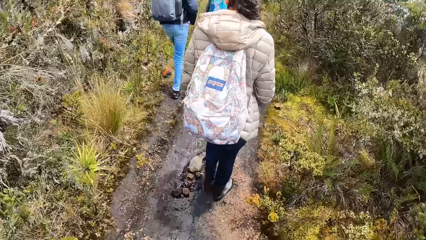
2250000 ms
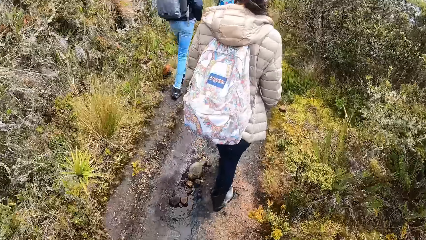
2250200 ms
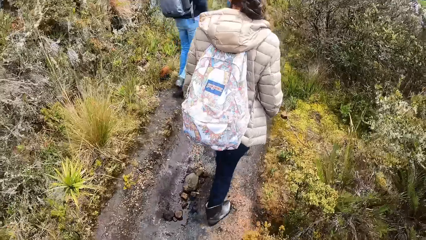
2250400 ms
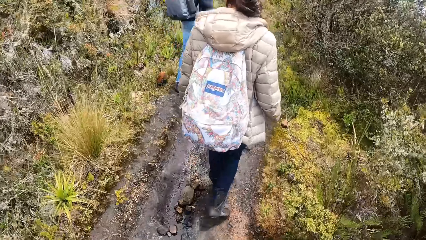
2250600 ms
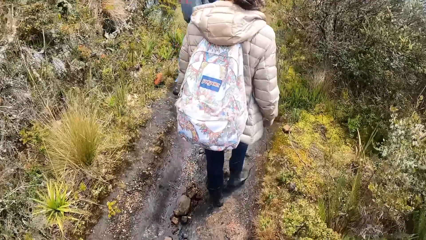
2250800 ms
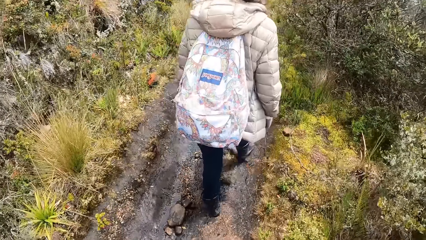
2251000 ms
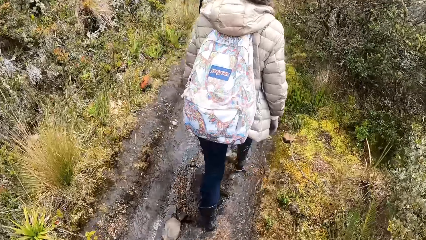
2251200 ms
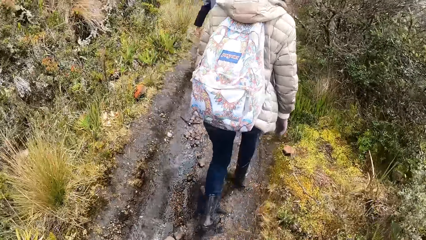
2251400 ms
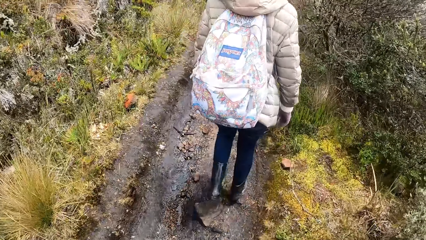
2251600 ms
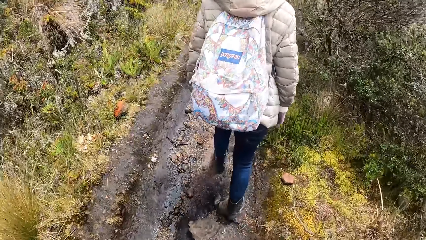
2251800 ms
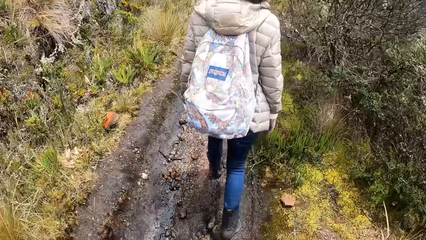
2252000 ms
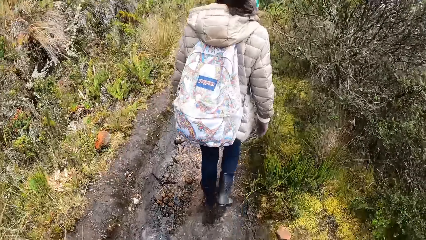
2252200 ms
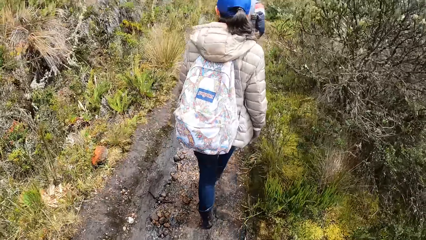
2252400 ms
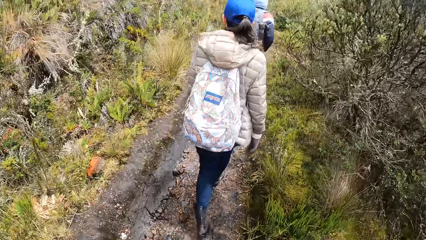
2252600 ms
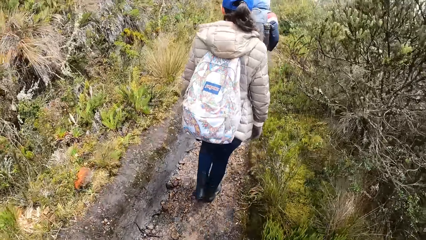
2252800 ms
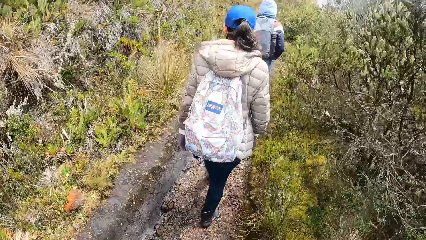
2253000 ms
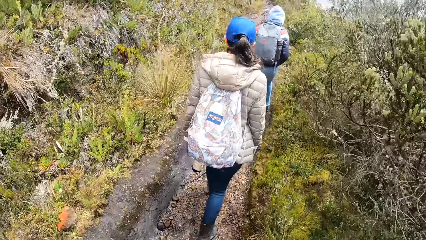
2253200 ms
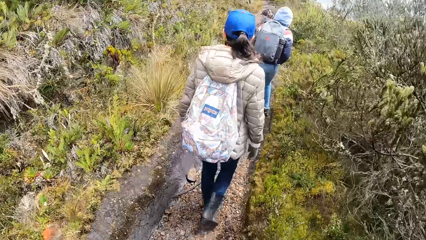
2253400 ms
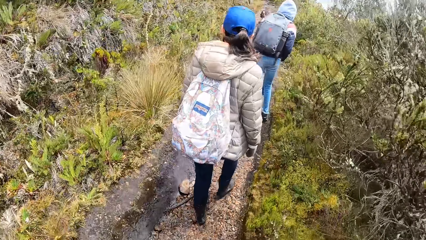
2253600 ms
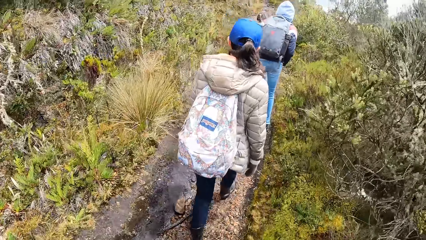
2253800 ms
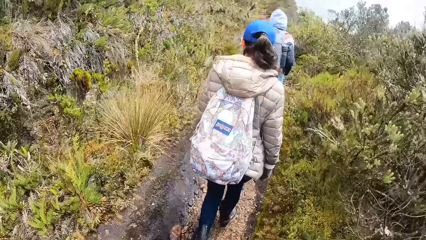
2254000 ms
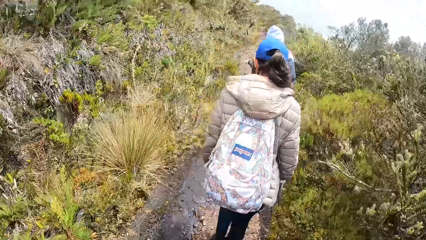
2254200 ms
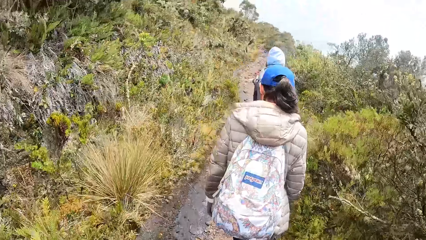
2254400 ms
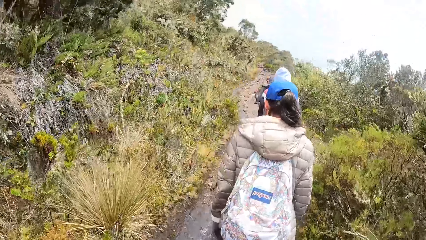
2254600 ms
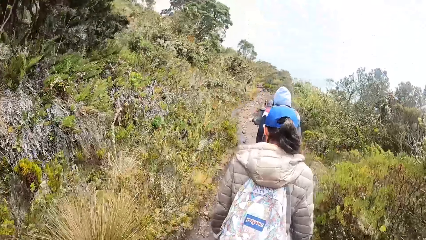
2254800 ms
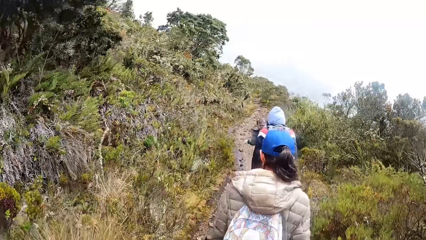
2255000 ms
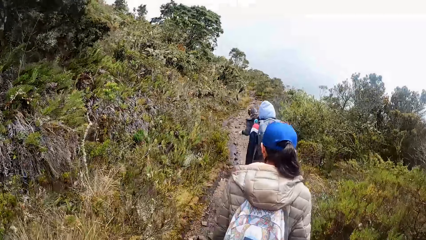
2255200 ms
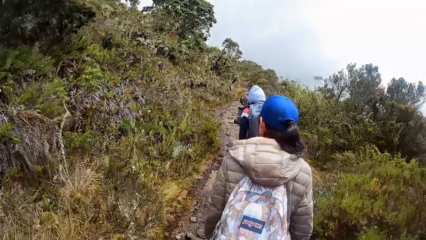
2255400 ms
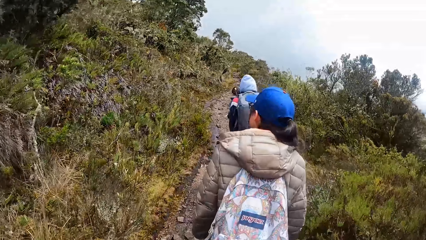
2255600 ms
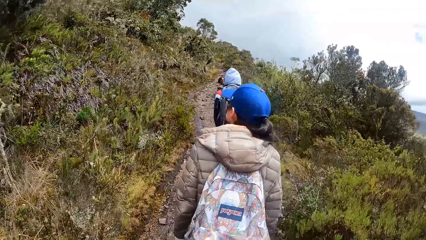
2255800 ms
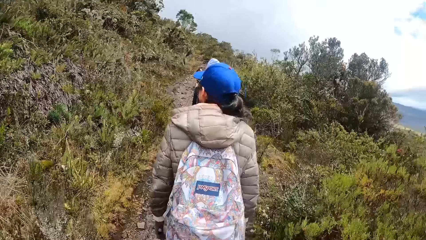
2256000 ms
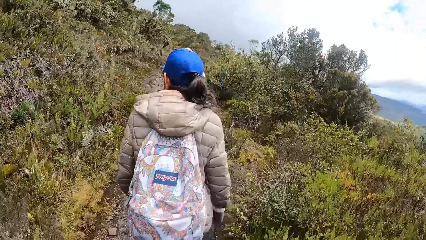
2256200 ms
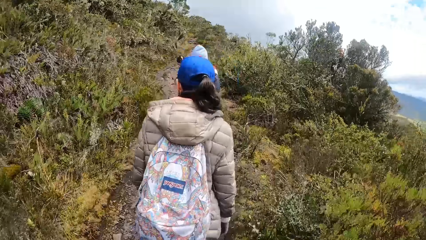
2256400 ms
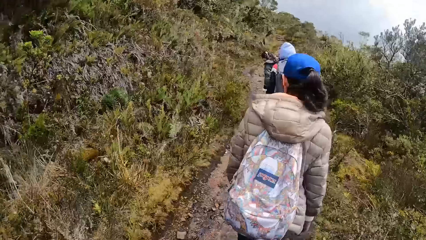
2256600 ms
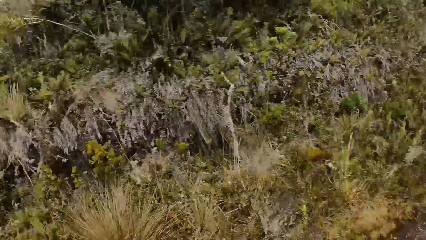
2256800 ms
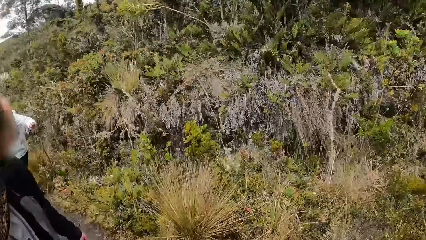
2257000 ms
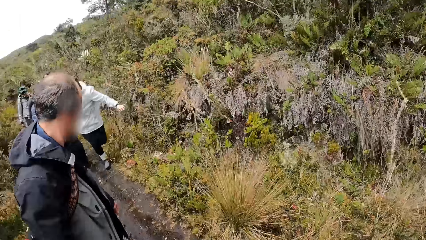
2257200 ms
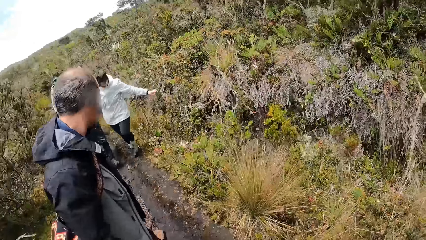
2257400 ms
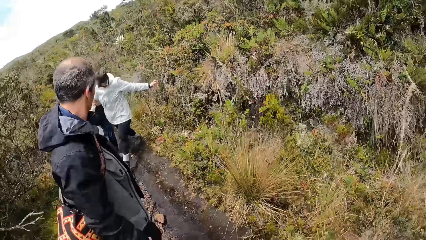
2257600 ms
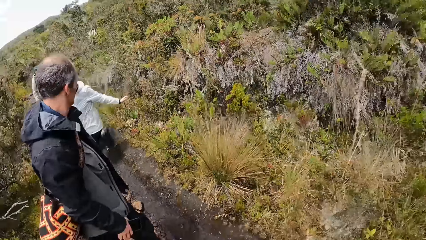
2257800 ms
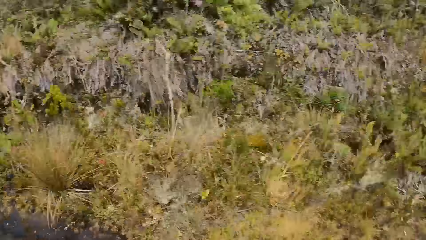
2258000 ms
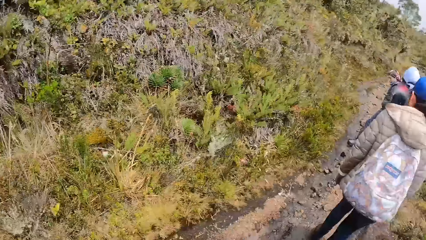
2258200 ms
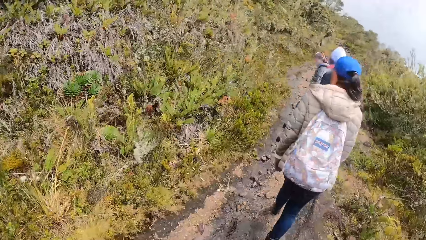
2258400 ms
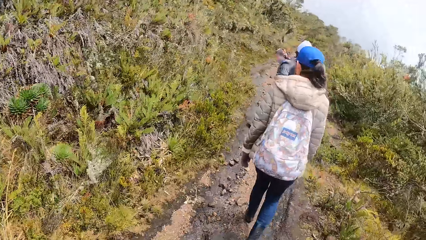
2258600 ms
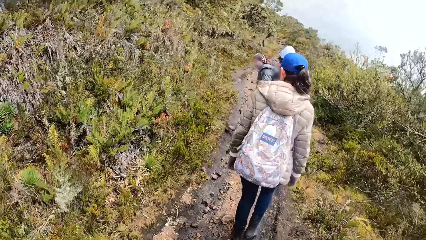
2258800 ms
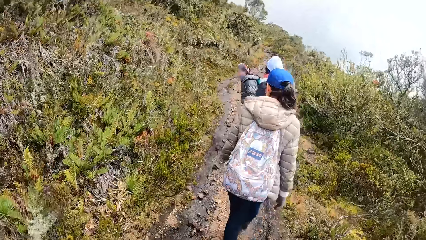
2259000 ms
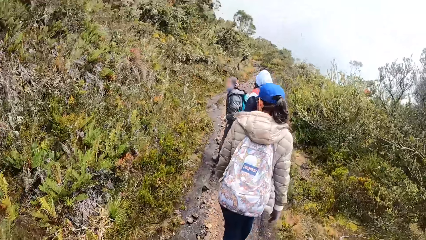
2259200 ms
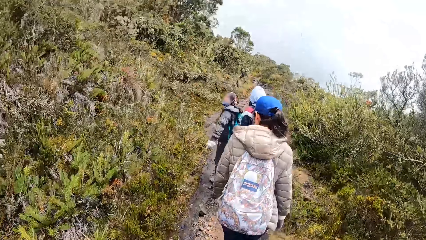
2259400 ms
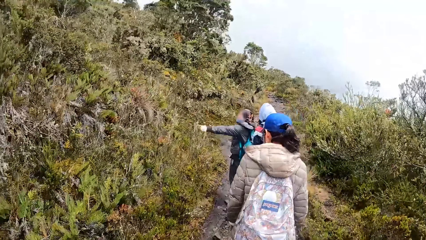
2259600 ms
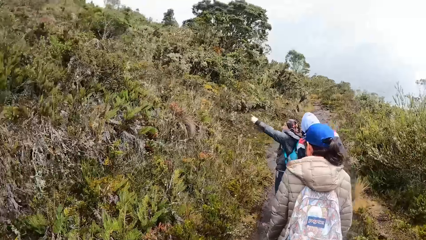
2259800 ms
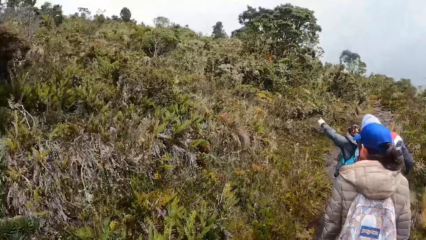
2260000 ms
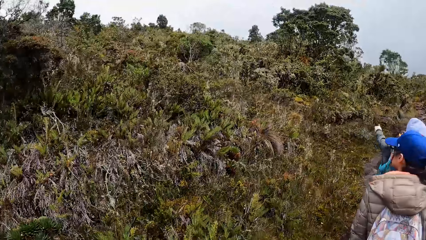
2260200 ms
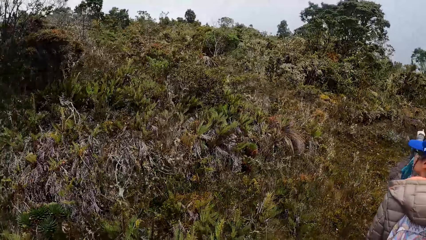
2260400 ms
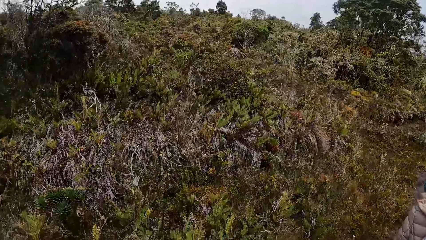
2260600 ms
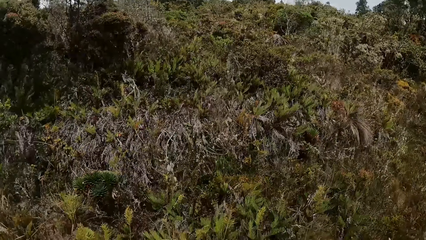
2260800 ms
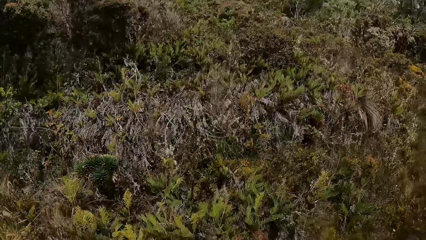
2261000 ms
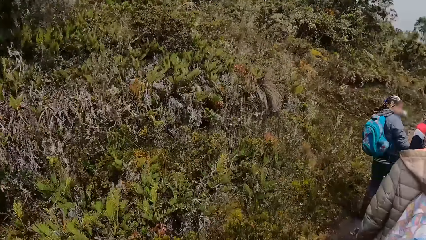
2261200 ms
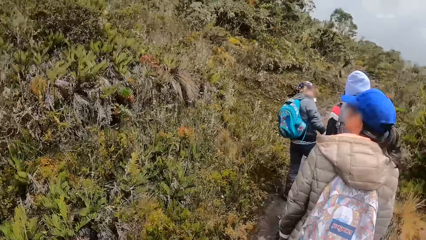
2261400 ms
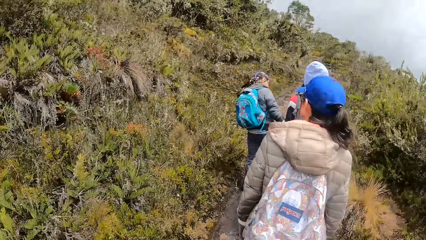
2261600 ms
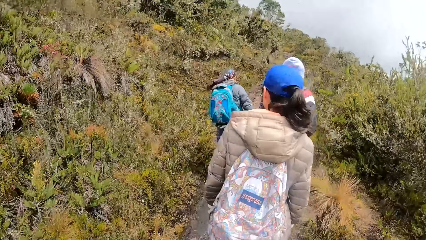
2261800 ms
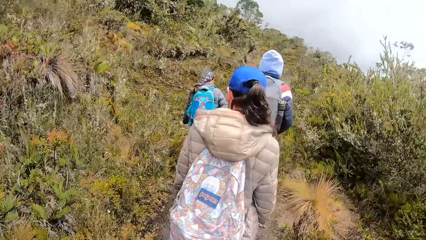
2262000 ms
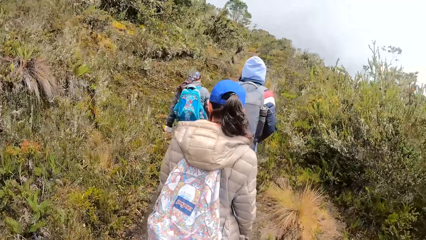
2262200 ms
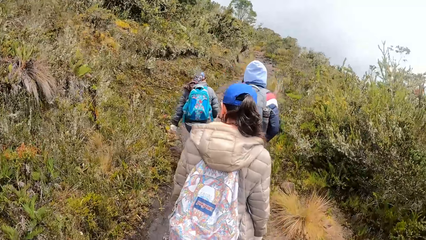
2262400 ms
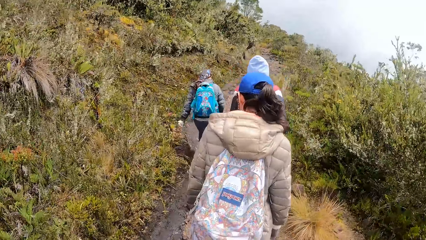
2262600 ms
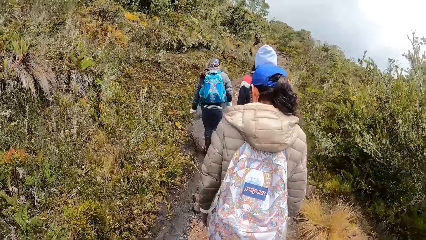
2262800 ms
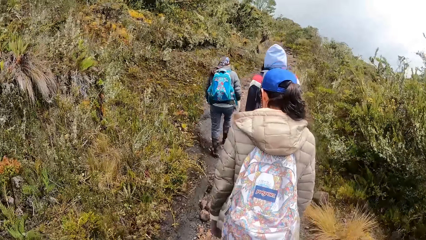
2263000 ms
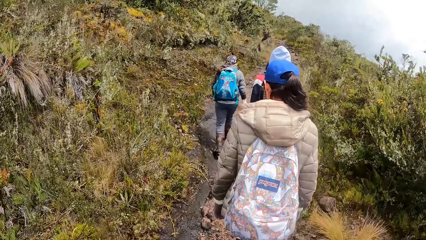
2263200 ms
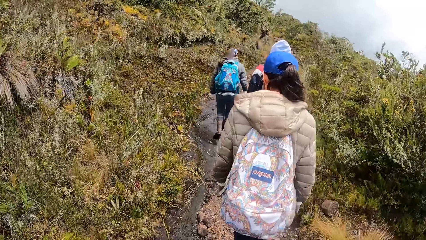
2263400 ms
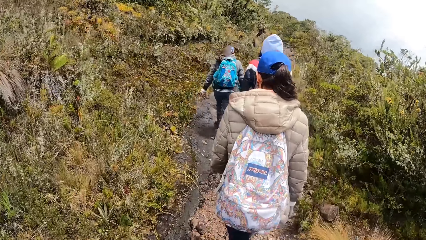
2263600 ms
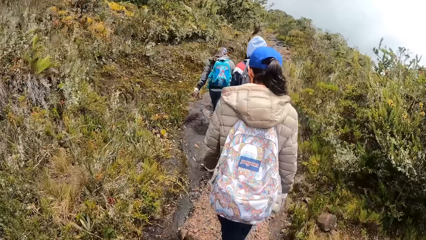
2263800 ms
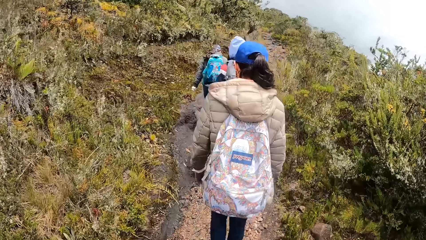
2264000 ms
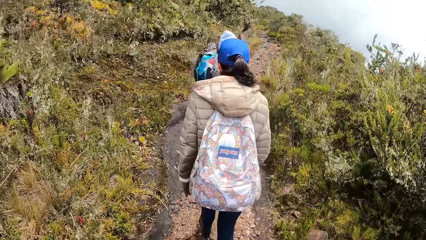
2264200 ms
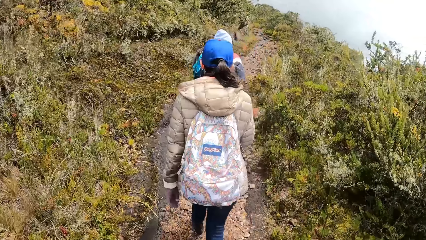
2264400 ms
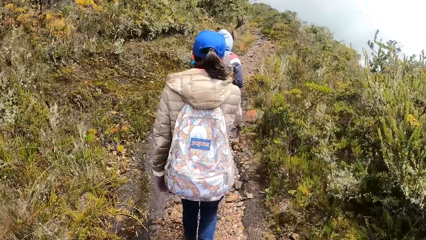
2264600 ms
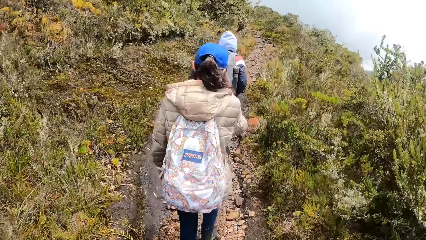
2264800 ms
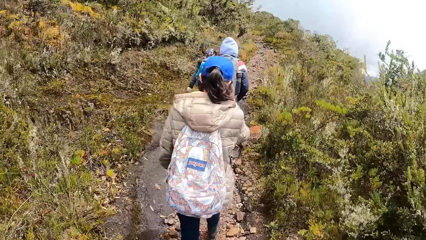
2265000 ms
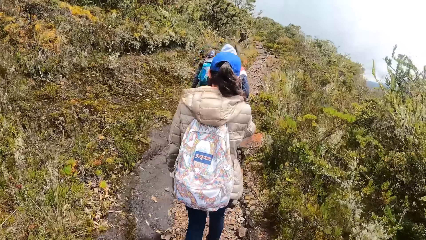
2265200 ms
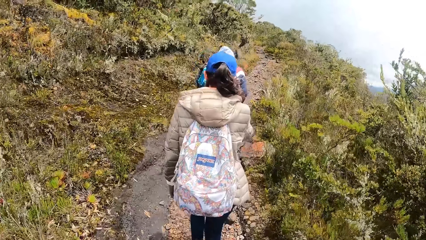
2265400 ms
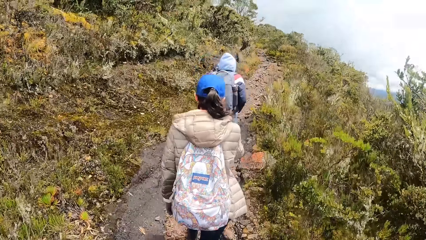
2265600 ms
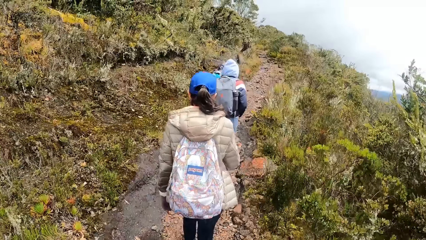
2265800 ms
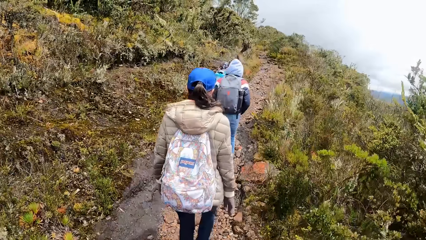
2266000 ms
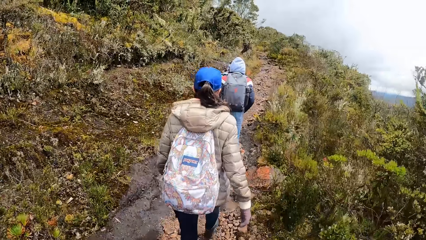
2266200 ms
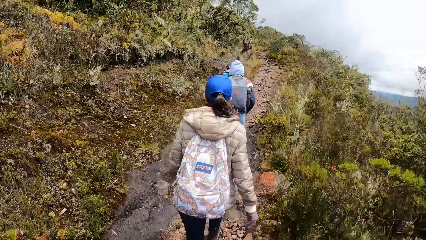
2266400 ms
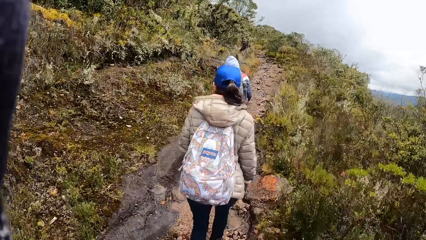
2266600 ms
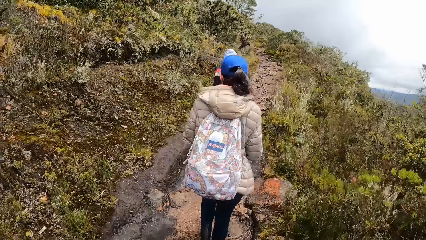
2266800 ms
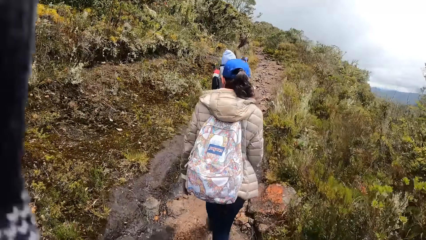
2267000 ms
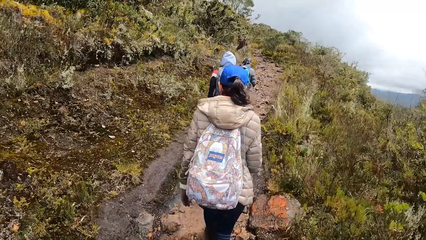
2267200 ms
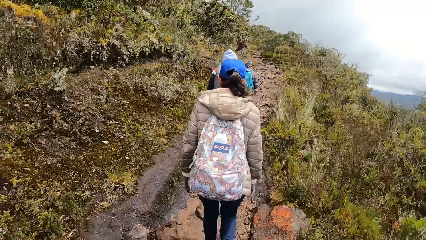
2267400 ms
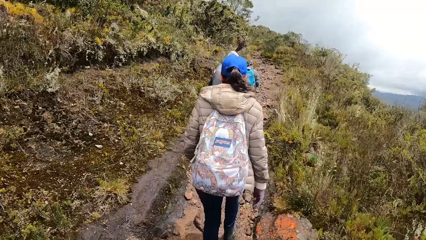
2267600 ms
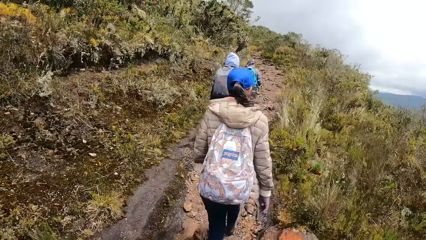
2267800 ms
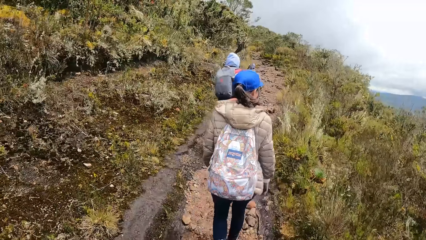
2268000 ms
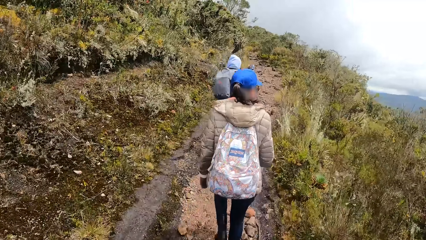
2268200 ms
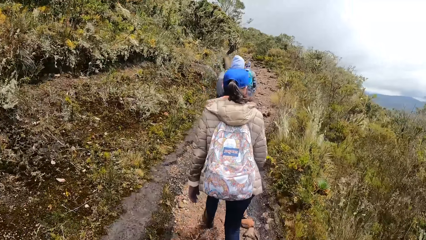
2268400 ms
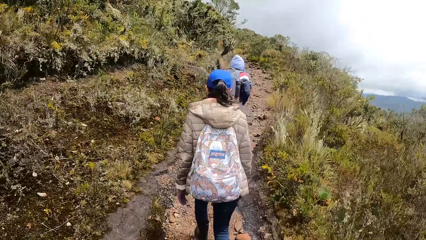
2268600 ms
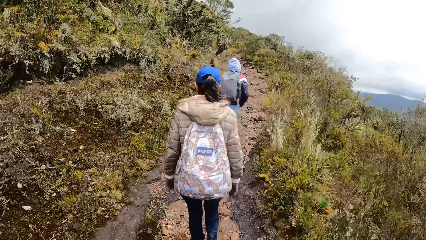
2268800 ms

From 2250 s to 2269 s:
The camera wearer adjusts the camera on her head with her left hand.
